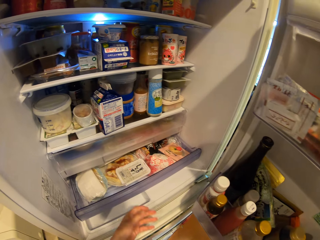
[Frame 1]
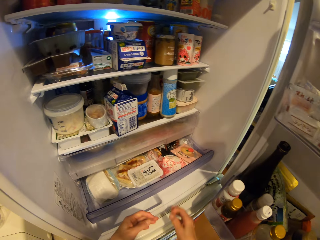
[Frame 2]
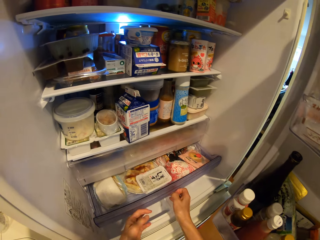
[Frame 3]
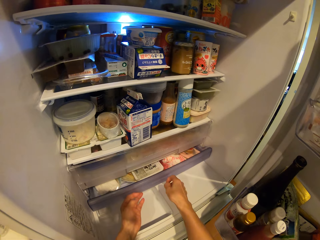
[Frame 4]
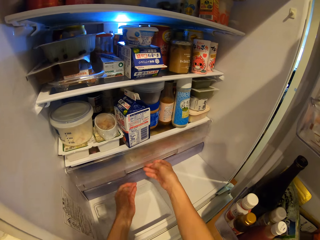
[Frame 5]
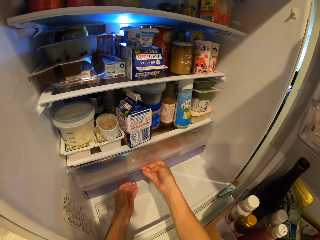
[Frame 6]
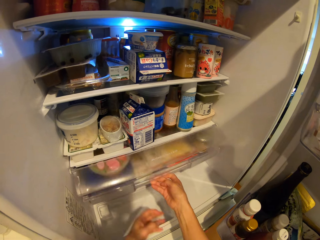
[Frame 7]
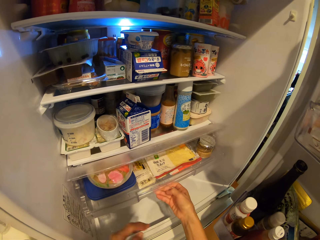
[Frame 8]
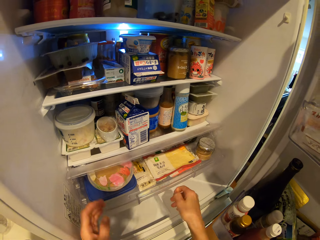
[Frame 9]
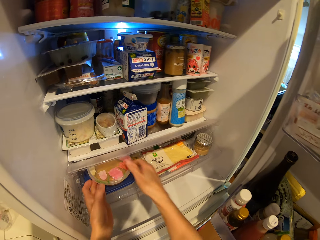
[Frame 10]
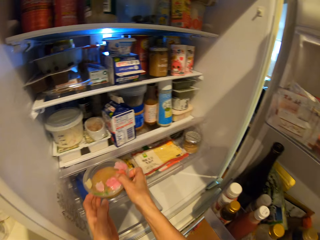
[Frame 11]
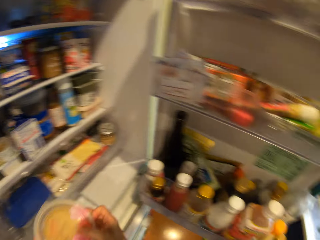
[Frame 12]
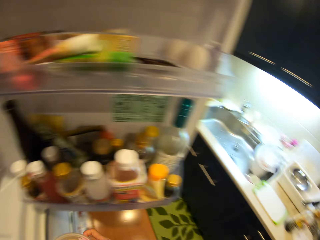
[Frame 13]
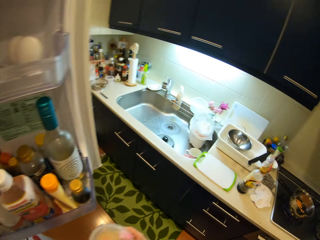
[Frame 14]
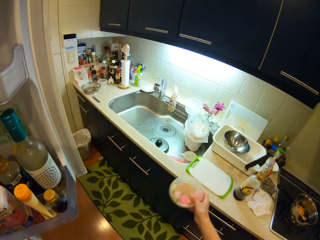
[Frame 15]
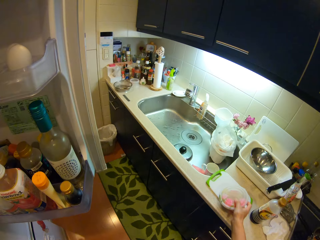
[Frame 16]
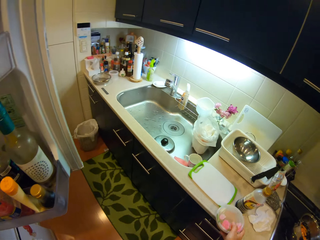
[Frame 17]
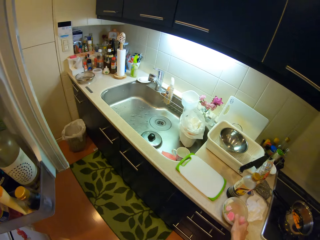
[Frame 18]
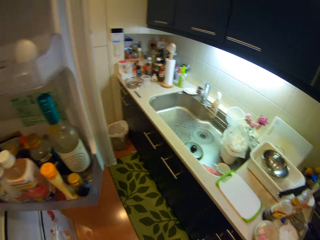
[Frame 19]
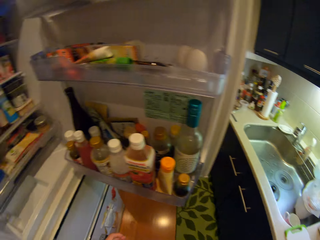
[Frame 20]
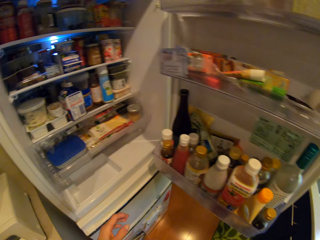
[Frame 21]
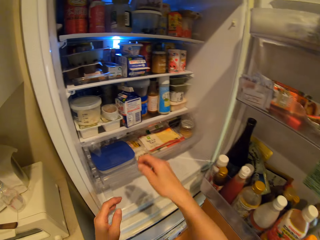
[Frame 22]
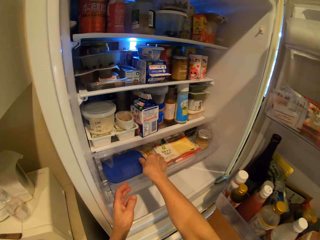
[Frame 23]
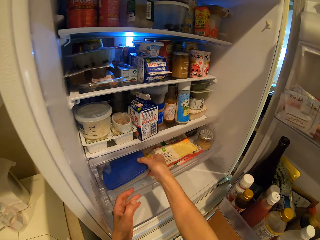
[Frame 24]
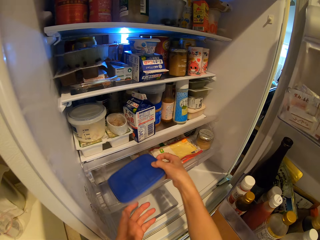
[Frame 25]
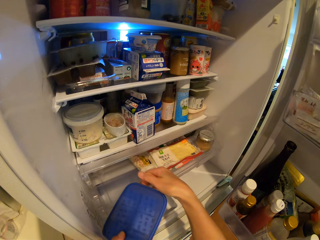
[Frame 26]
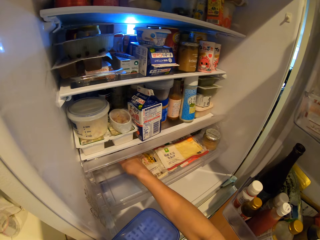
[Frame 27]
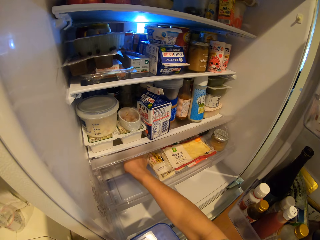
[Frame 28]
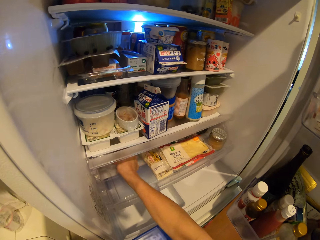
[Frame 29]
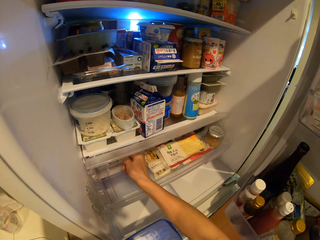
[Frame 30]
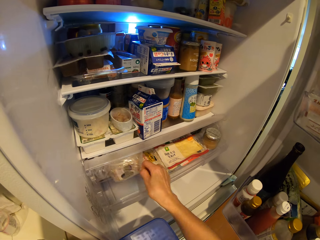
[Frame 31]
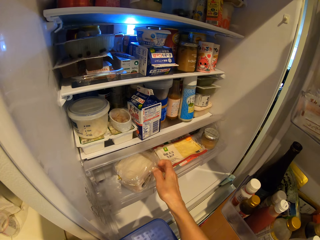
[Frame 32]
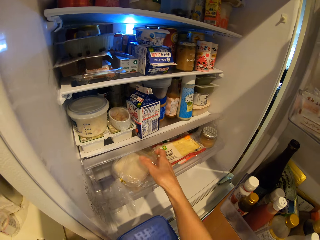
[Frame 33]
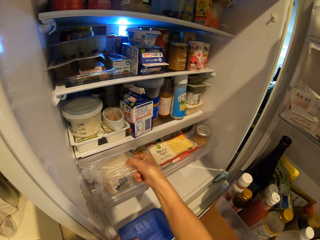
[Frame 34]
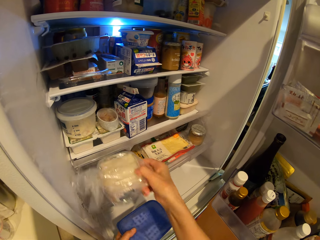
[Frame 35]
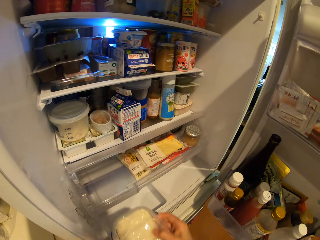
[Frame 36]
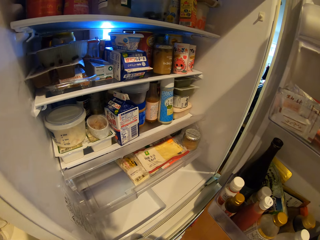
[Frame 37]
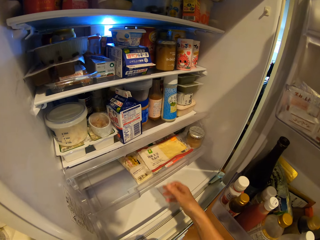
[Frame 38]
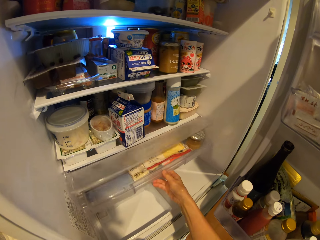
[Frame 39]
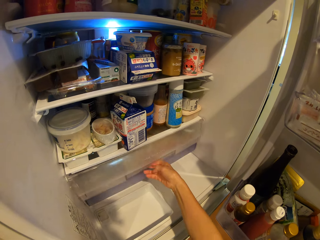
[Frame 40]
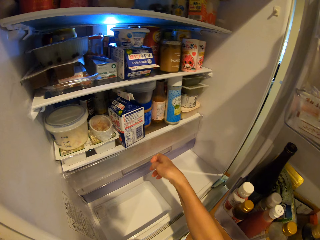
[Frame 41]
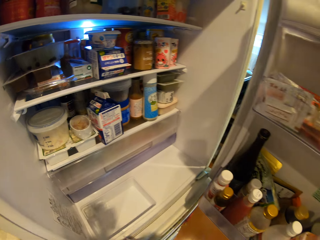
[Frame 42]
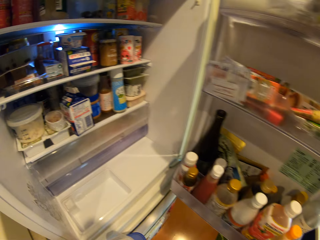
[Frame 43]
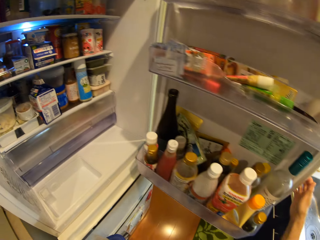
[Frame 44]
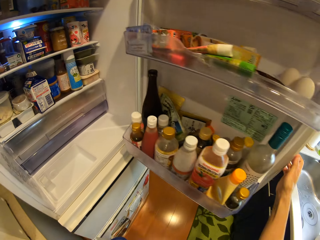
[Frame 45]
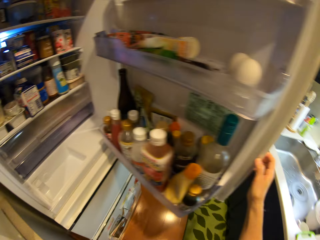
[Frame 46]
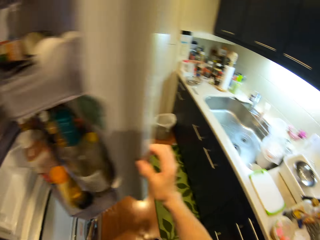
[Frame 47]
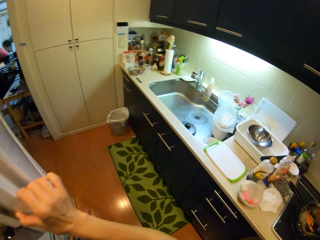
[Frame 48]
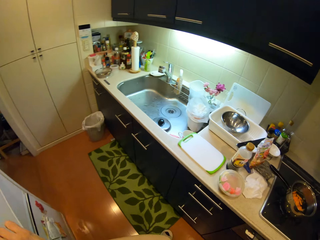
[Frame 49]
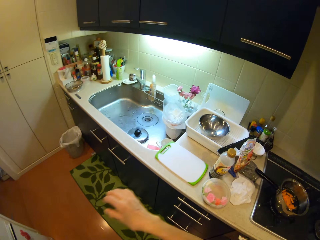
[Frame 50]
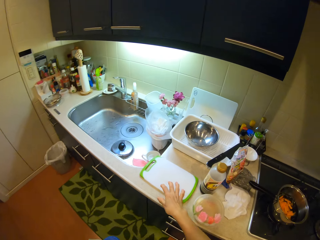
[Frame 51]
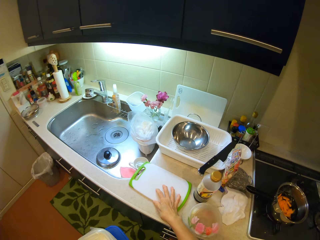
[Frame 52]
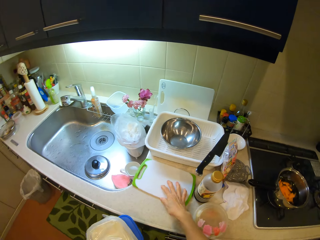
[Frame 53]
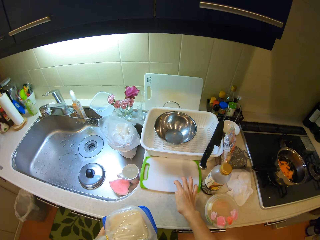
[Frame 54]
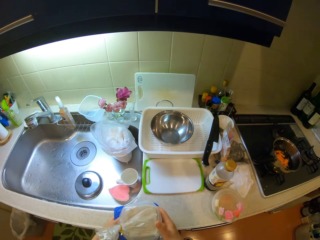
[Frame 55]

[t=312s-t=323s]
The camera wearer pulls out a compartment in the fridge. He shuts the compartment of the fridge with hands. He pulls out the compartment in the fridge. He removes a container from the fridge with hands and drops the container on the cabinet. He removes another container from the fridge and switches the storage container to the other hand. He removes a nylon from the fridge. He shuts the compartment of the fridge. He shuts the fridge. He moves the tray on the cabinet with his right hand.

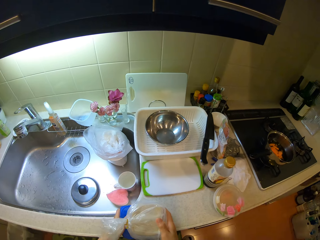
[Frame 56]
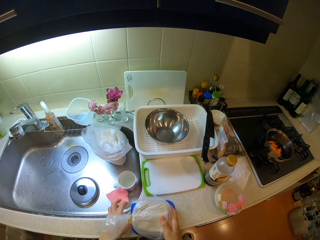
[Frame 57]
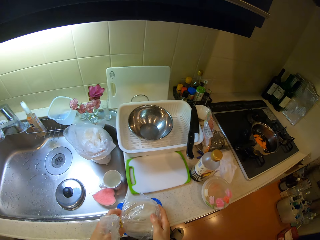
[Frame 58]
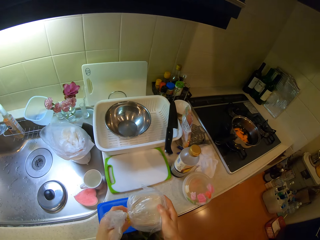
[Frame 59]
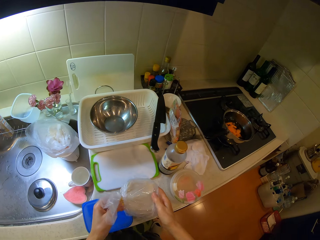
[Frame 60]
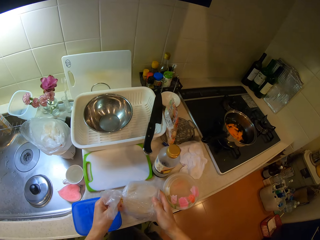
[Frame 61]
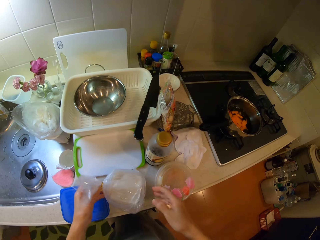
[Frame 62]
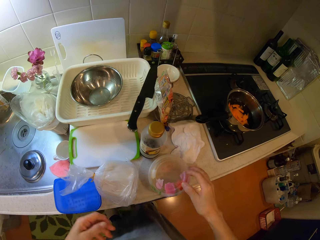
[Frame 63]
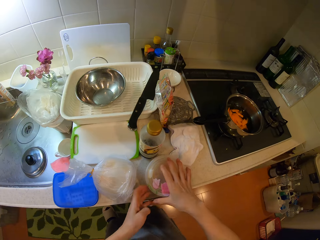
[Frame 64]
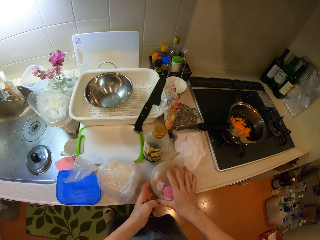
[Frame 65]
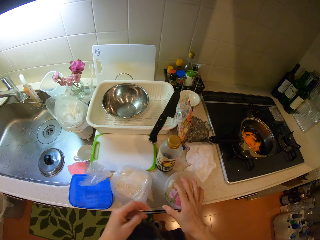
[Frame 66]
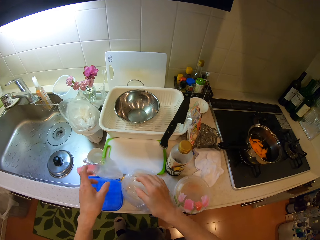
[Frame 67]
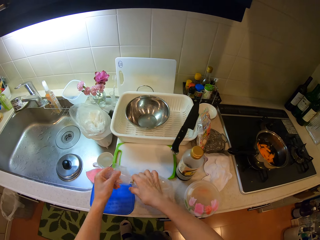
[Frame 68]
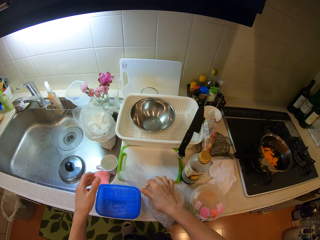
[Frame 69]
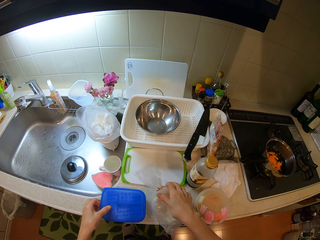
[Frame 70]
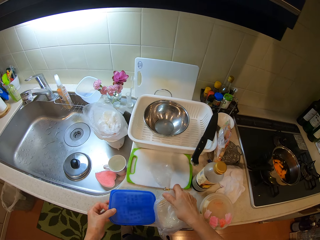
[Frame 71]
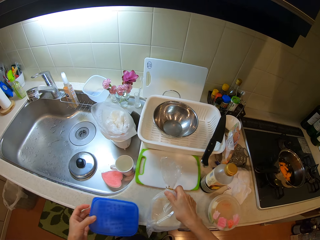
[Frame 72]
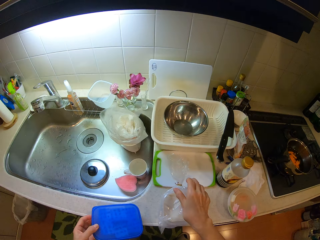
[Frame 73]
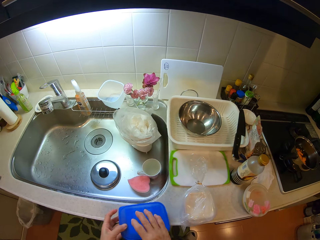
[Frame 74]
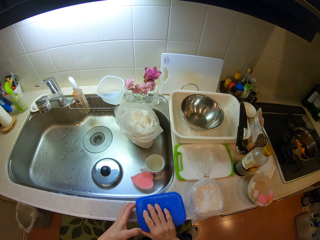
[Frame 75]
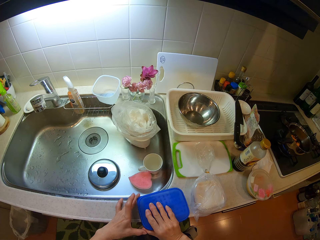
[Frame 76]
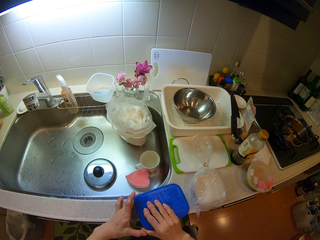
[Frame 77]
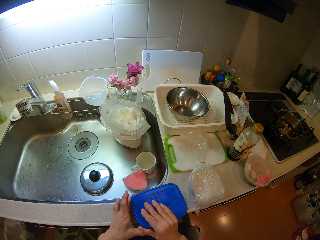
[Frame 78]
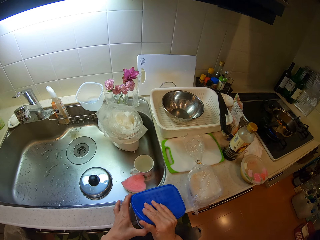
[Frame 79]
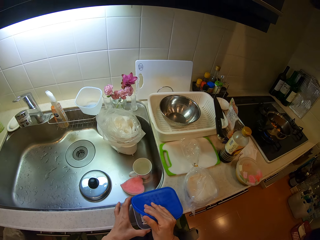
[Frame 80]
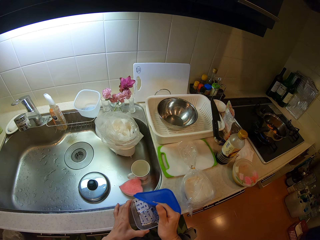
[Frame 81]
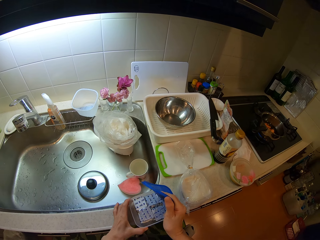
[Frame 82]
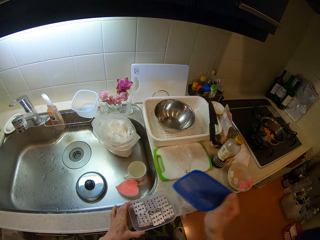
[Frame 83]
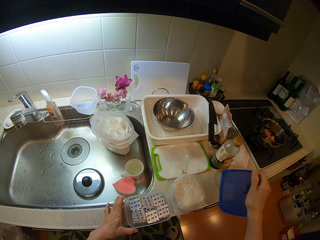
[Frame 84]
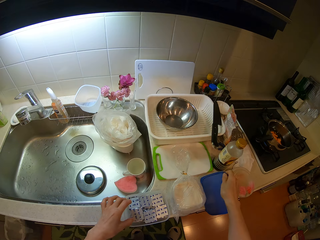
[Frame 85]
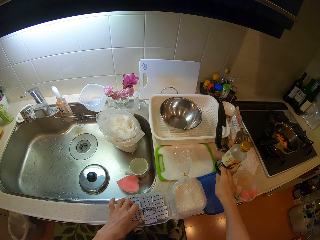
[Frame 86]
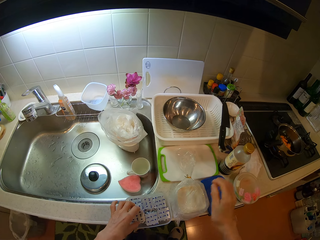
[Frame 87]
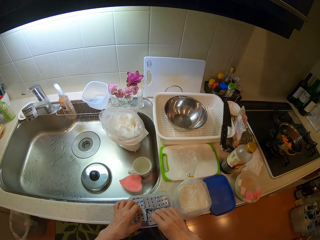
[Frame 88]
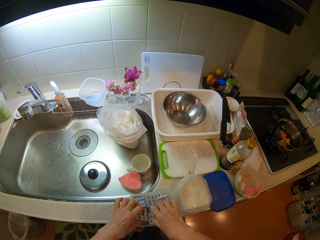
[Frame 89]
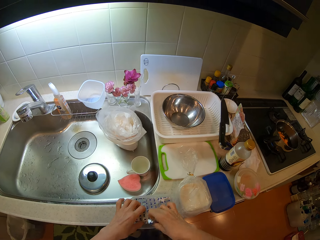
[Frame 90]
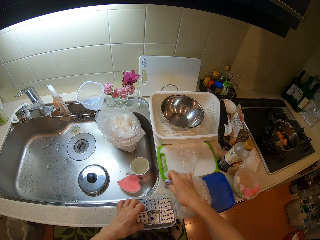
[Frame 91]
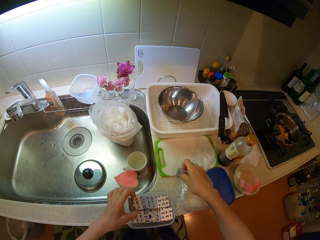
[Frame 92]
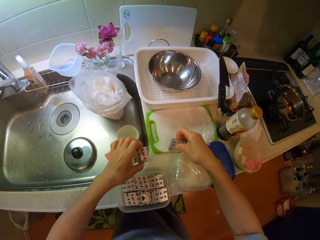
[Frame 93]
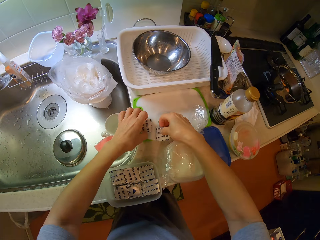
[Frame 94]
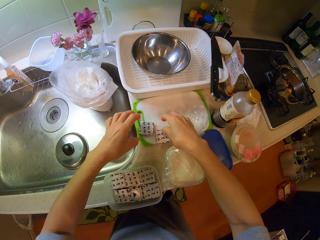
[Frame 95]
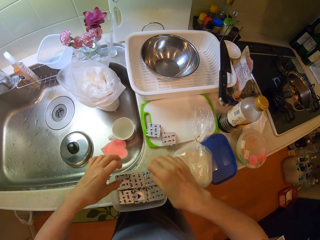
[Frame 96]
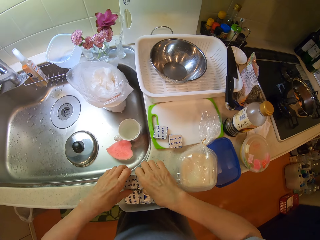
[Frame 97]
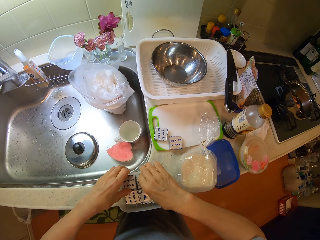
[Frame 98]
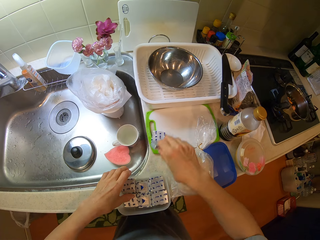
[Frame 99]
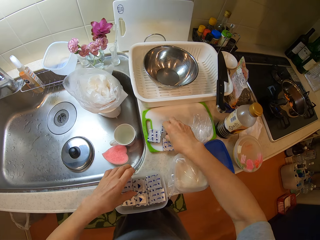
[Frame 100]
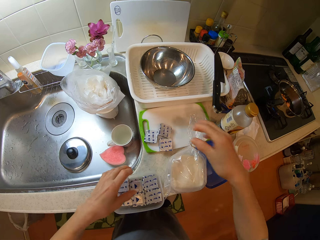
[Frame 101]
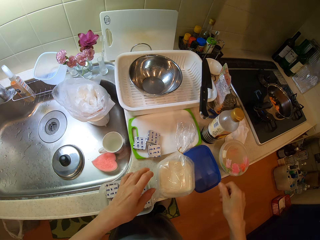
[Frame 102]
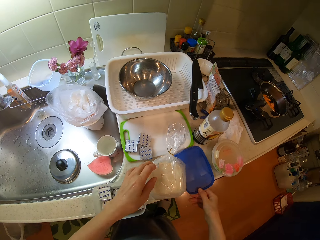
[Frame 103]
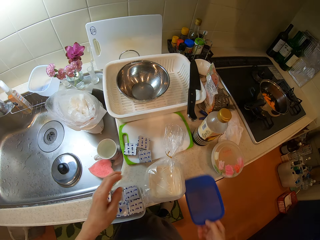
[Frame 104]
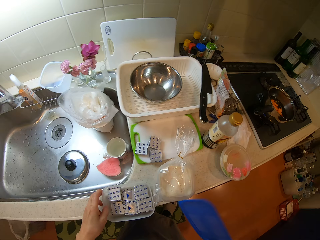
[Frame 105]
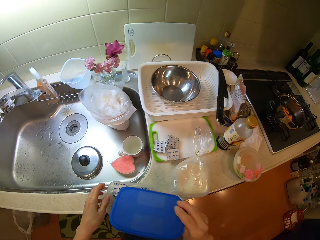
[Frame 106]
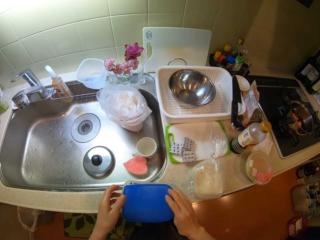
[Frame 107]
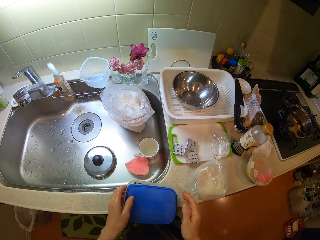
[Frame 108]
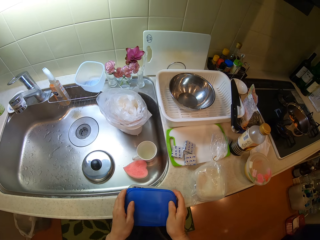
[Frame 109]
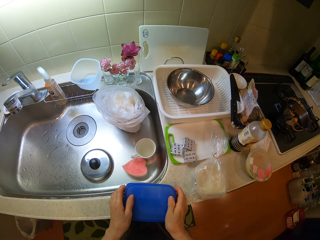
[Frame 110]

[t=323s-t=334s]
The camera wearer drops the plastic container on the cabinet. He drops the nylon on the cabinet. He moves the storage container with hands. He touches the container on the cabinet, moves the nylon on the cabinet, and moves the container on the cabinet. He moves the storage container again. He removes the lid of the container with his right hand and drops the lid of the container on the cabinet. He picks something with hands. He moves some wraps of biscuit from the container to the tray on the cabinet. He puts something on a cutting board. He picks something. He picks the lid of the container on the cabinet with his right hand and covers the container with the lid.
